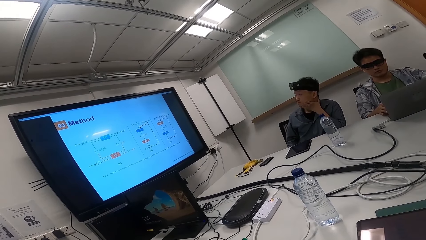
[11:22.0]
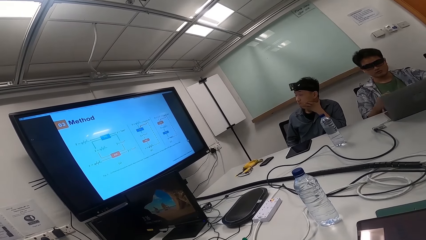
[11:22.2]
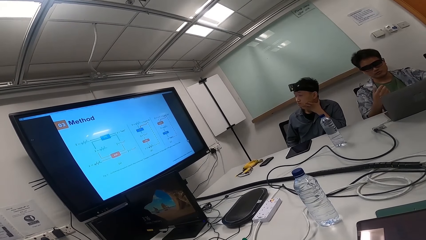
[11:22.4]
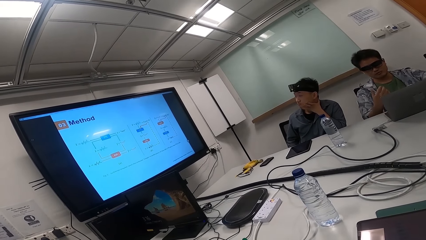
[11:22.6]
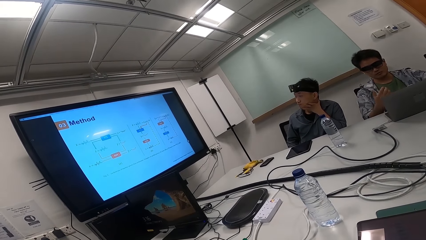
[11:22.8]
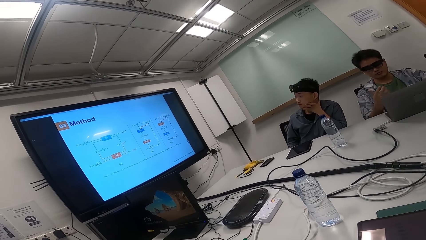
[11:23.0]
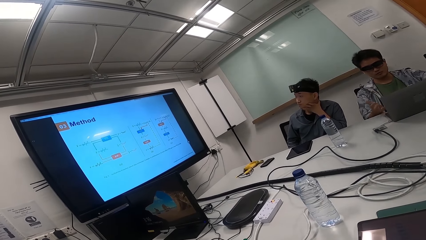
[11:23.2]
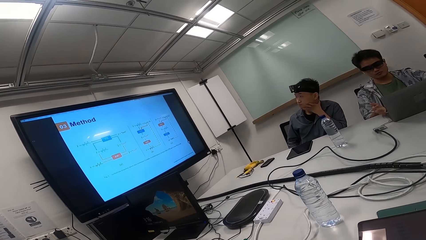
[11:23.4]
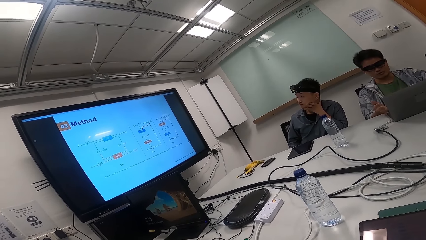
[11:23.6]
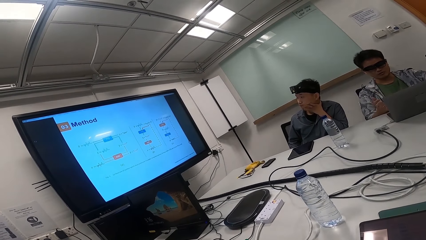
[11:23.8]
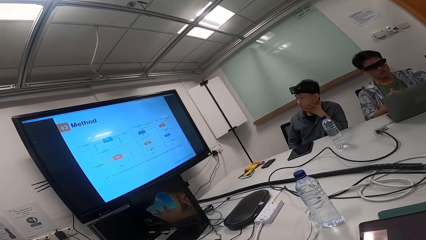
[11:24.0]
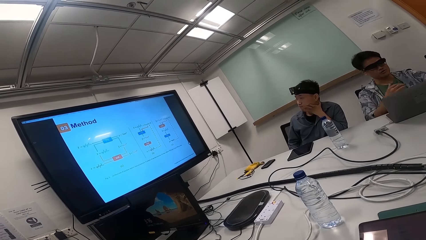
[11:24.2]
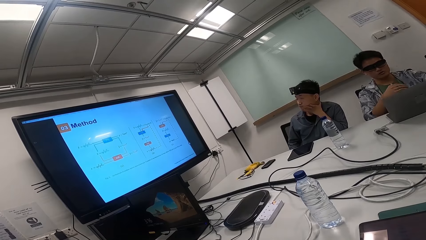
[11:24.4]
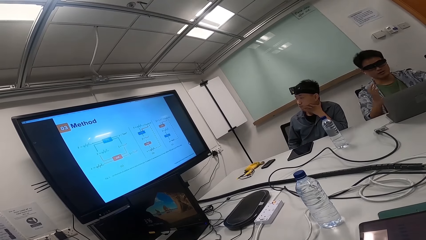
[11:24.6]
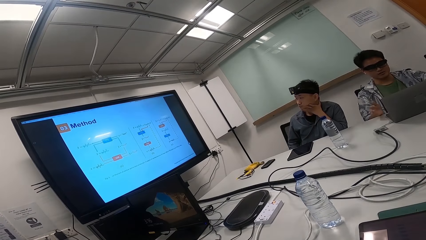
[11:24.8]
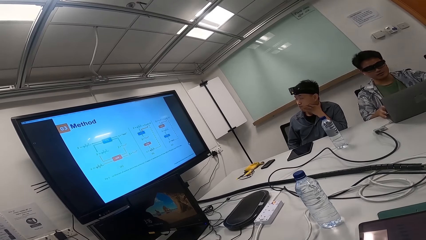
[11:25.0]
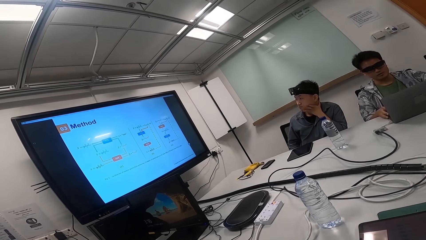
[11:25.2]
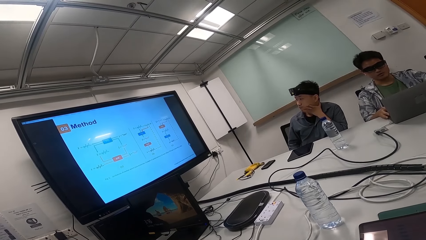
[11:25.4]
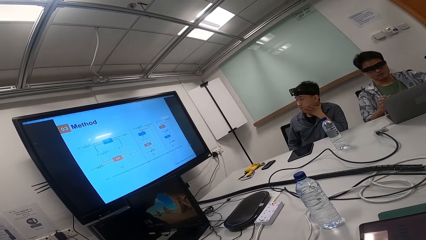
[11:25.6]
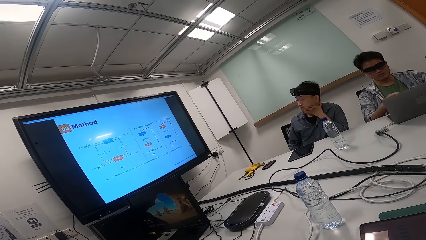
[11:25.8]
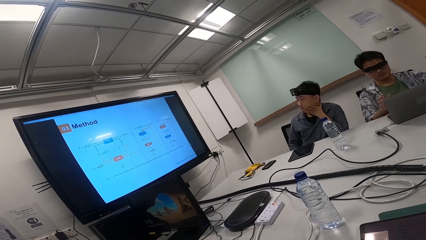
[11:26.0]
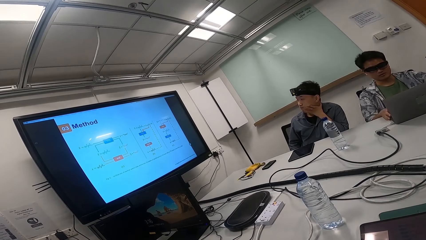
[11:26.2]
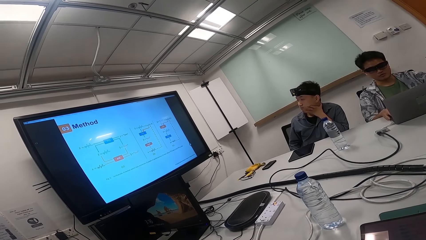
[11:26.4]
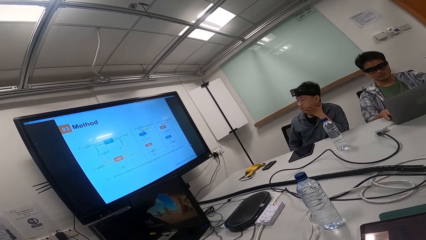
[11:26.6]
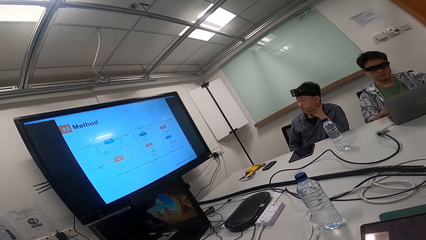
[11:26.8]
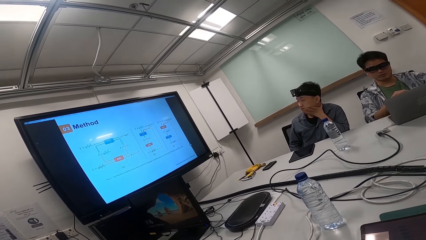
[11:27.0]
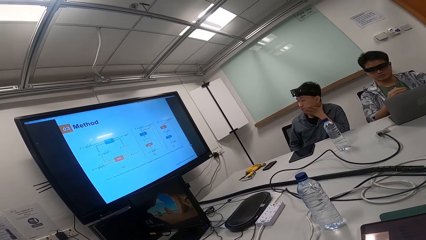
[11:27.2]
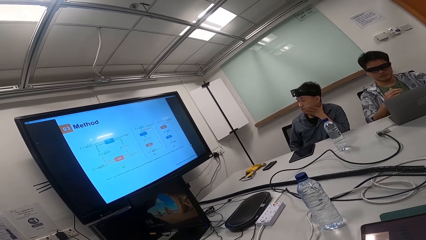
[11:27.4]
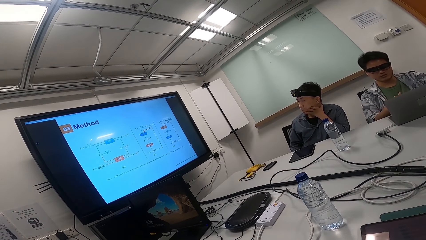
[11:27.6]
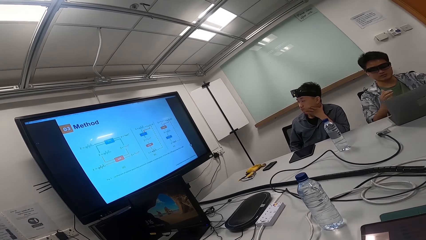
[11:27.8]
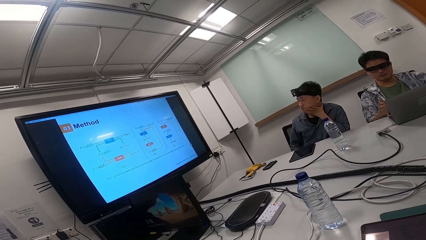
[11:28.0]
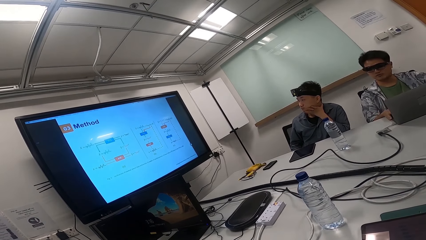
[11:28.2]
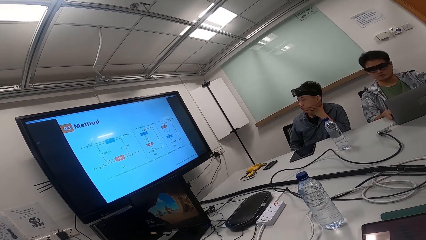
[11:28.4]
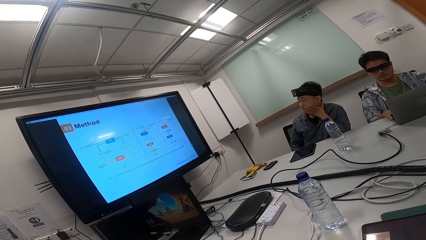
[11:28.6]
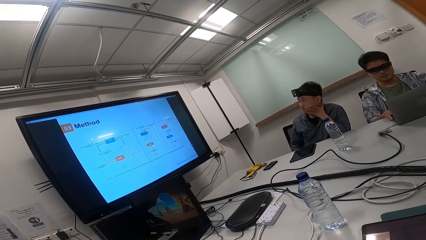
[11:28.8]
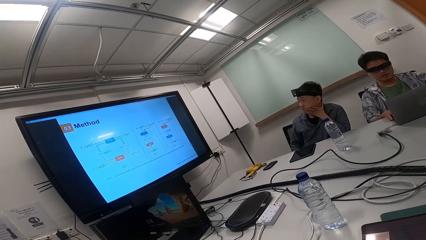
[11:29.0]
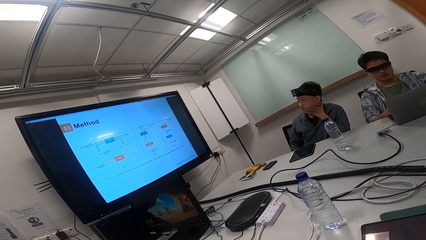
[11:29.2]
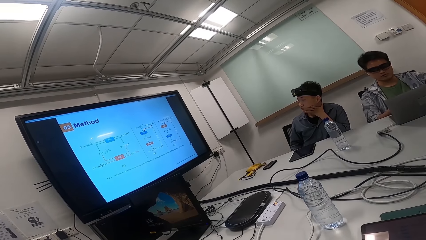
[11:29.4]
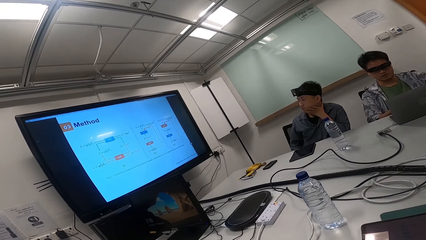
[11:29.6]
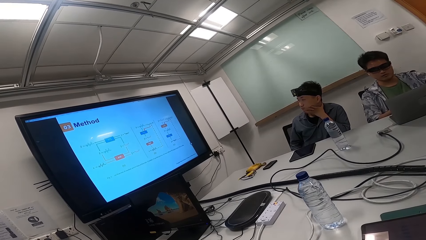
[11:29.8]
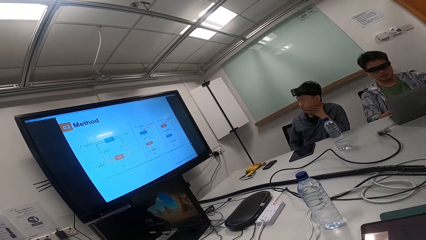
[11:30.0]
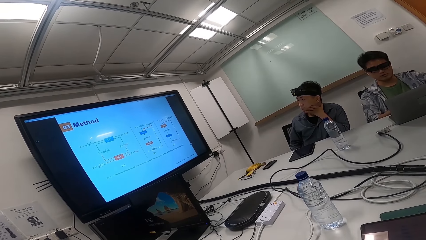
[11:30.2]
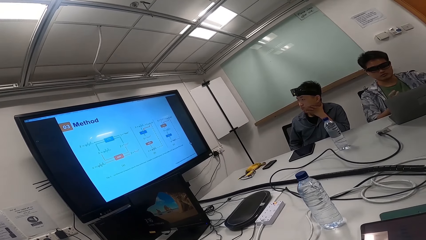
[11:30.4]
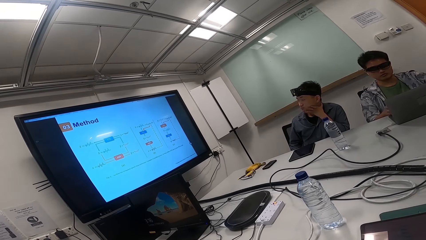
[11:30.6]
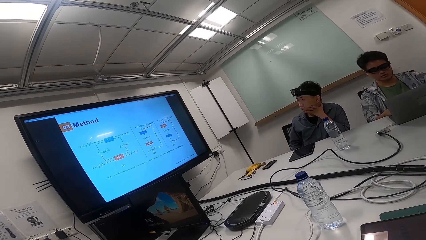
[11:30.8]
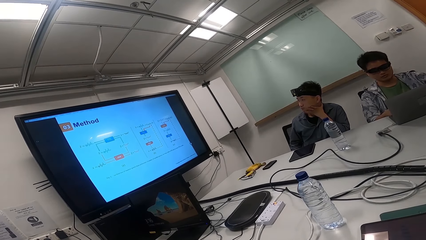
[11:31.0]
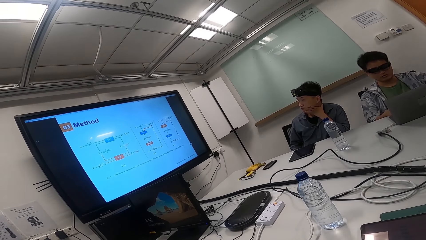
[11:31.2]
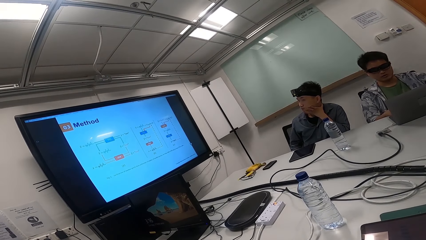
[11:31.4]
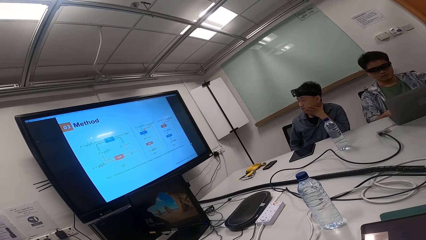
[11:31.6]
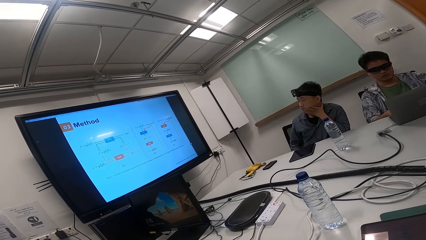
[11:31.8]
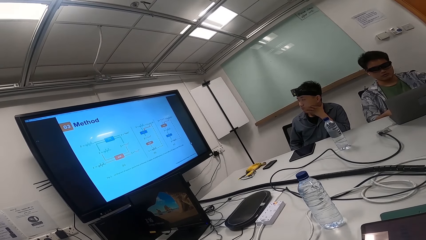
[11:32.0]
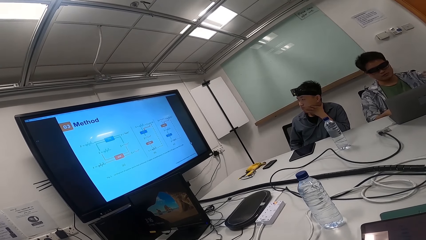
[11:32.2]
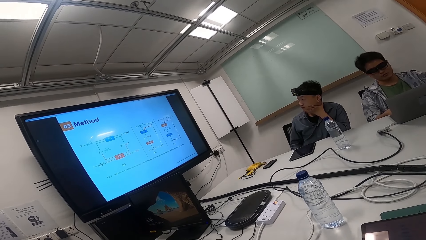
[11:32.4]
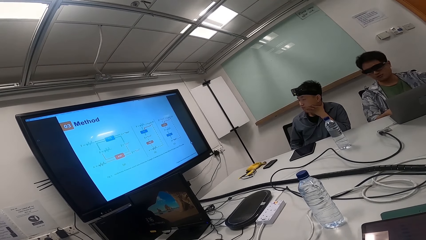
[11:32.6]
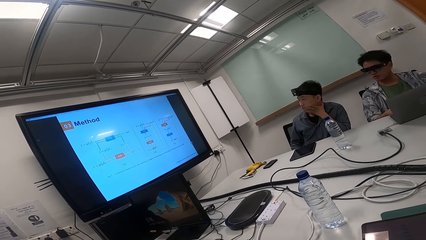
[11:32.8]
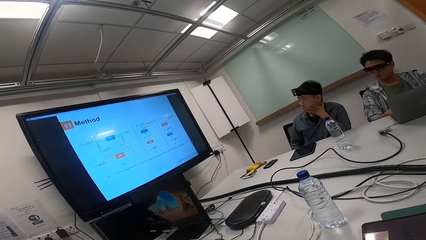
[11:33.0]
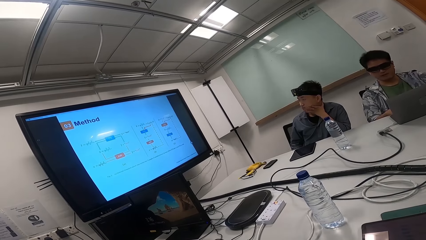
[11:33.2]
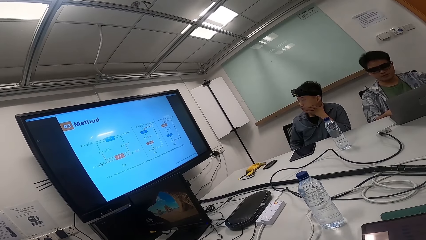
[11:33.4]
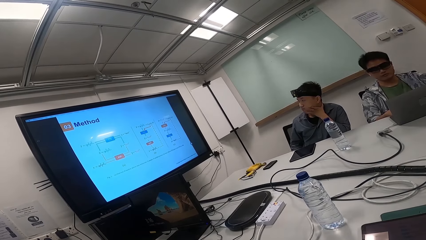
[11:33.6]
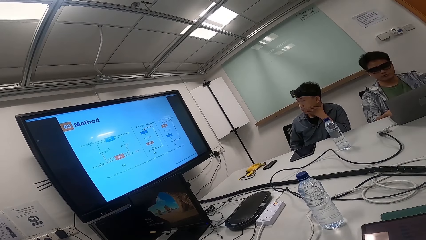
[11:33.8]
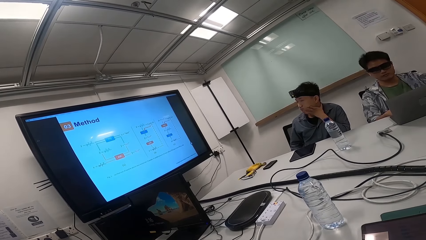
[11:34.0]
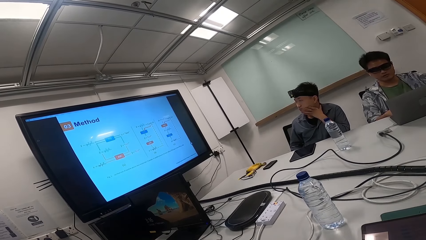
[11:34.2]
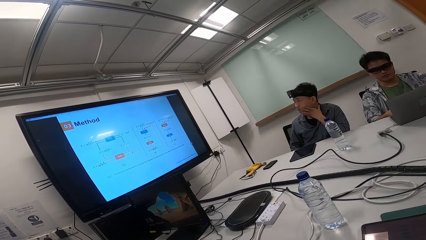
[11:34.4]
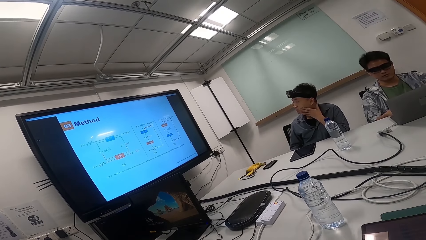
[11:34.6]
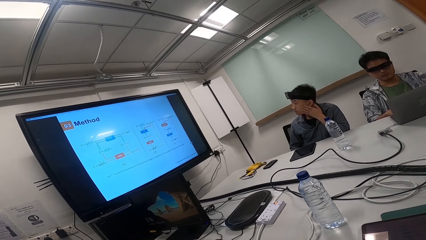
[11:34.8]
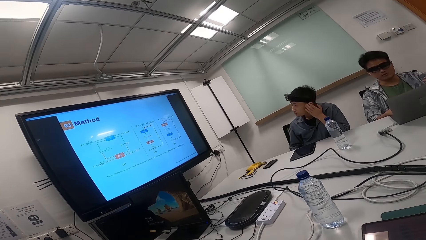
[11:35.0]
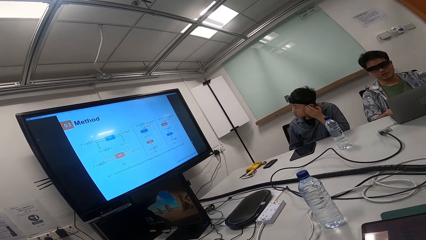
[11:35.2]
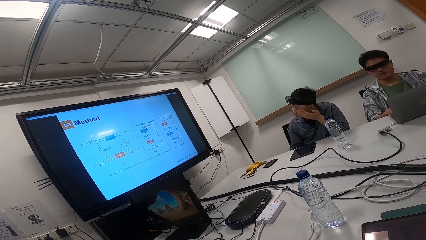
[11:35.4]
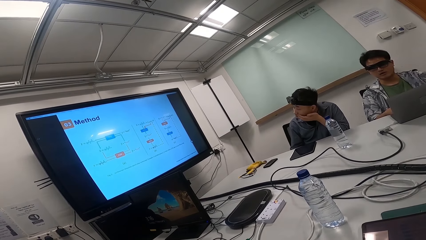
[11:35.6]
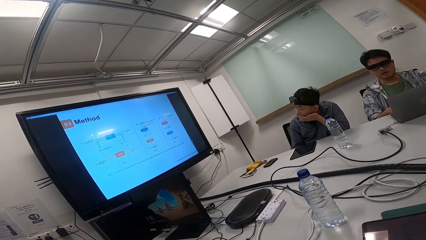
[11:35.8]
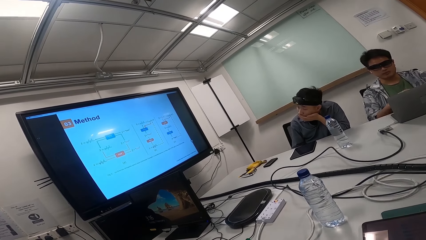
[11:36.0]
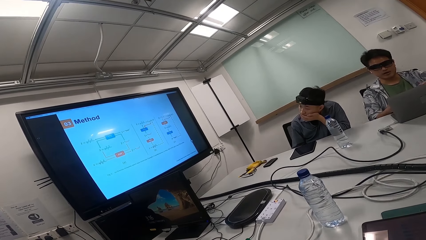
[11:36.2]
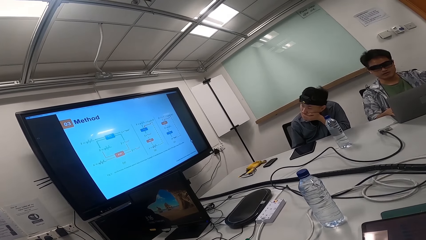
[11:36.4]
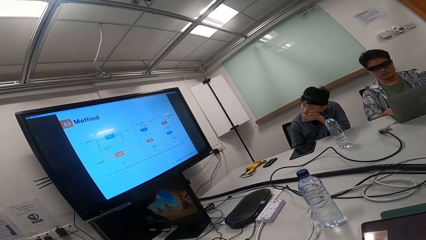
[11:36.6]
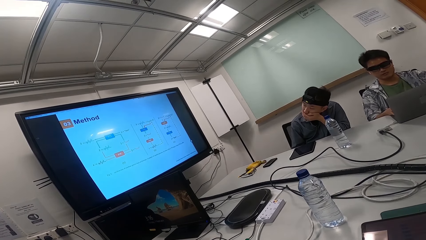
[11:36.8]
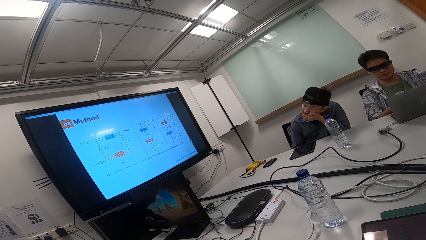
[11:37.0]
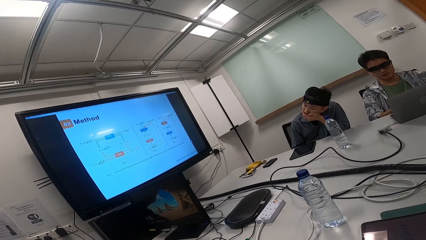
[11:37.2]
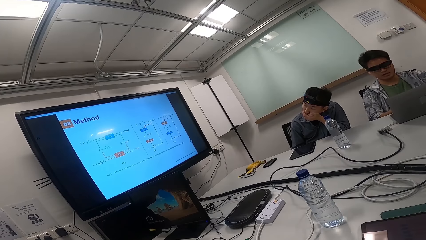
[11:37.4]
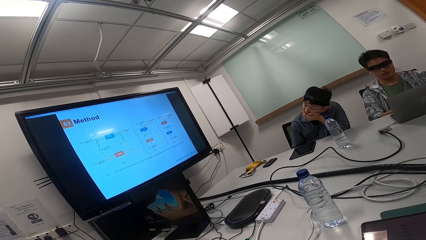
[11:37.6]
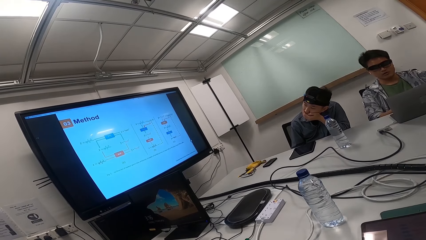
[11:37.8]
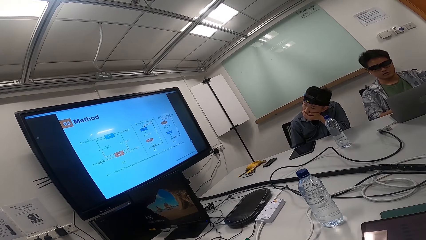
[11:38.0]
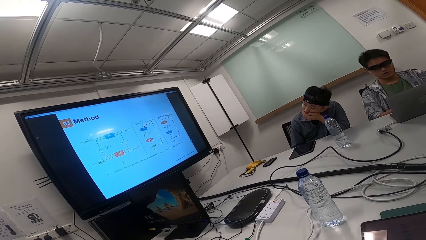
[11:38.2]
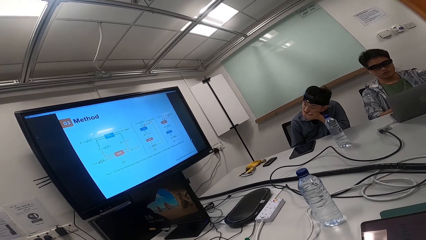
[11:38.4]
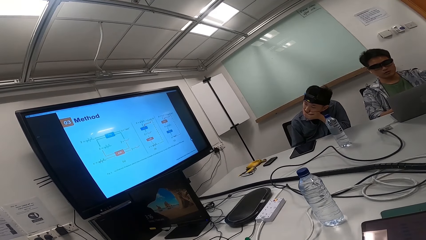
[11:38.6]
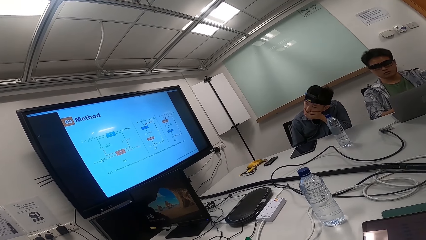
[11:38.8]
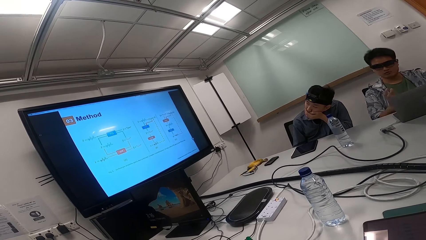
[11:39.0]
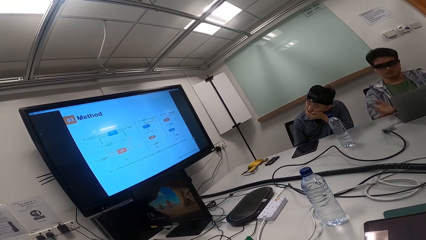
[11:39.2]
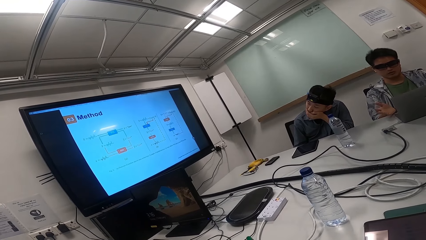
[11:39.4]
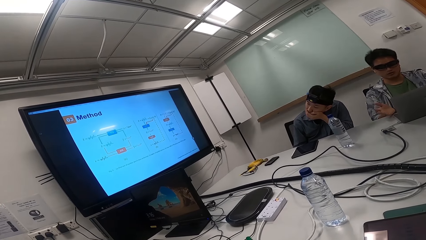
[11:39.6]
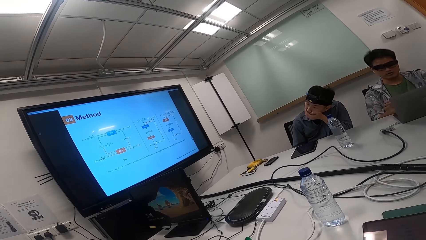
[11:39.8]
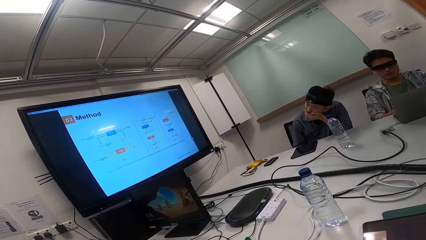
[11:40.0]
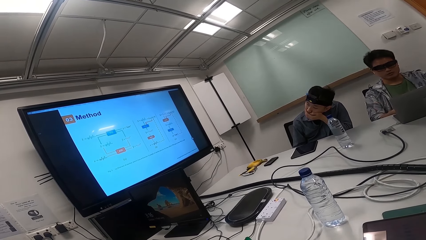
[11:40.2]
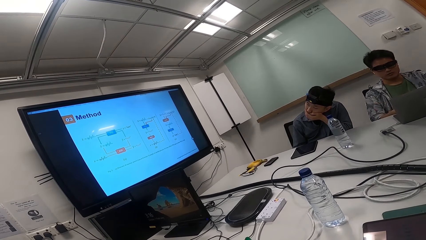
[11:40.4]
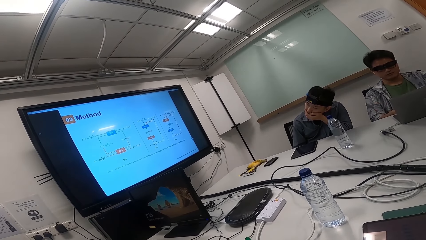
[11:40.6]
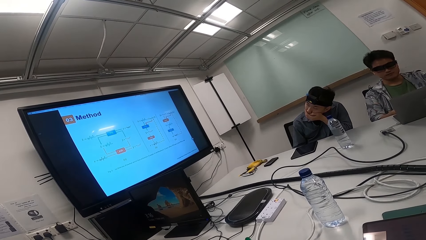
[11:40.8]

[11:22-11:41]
The camera wearer looks at the screen. A man converses with the camera wearer and another man. The camera wearer looks at the screen.
